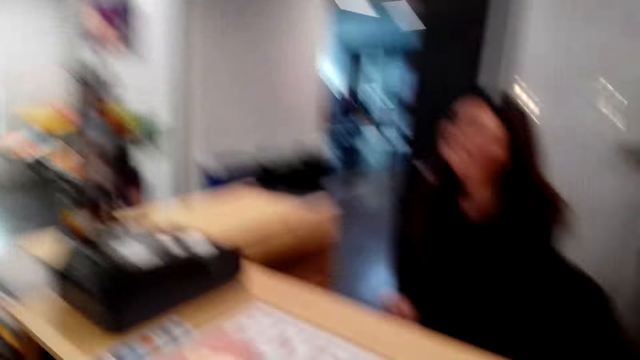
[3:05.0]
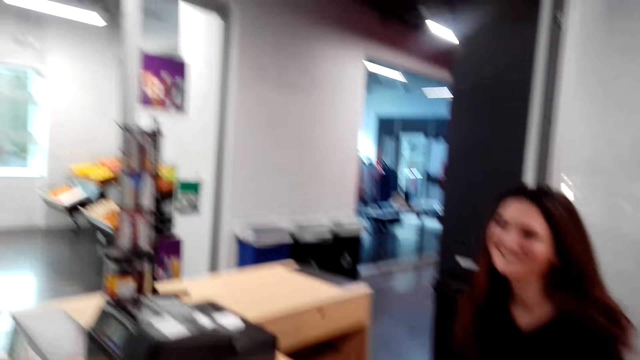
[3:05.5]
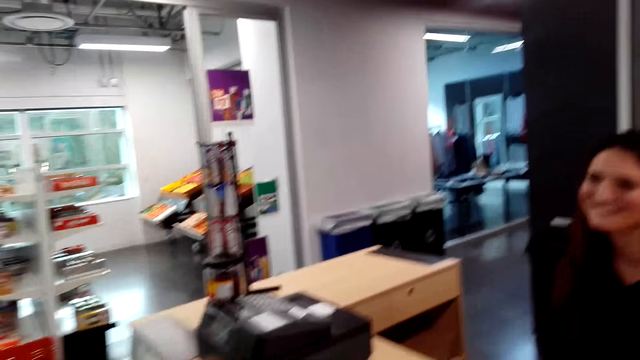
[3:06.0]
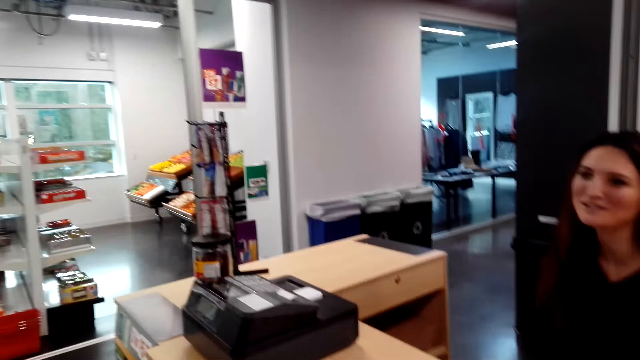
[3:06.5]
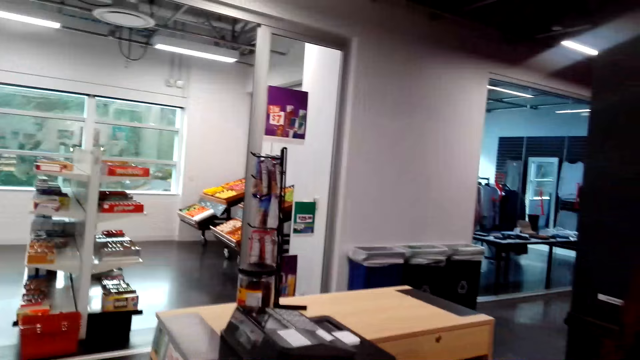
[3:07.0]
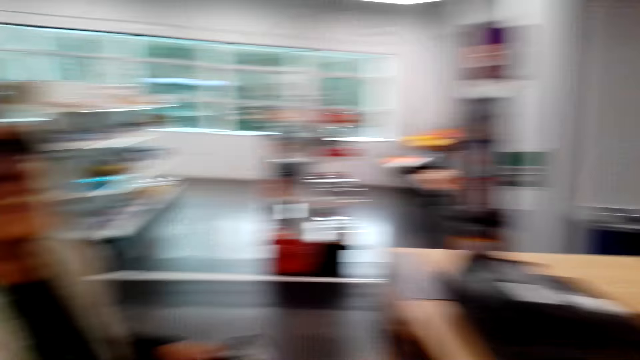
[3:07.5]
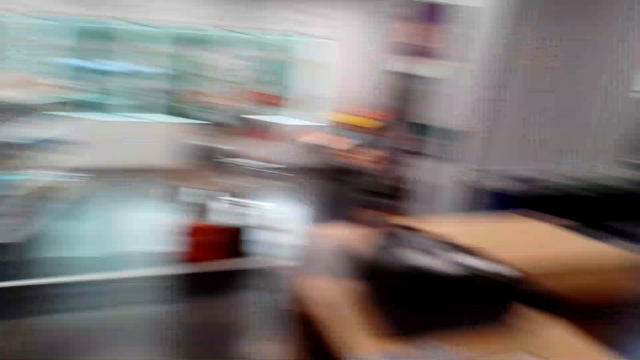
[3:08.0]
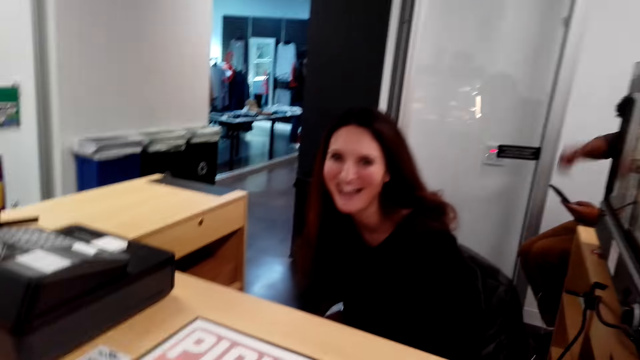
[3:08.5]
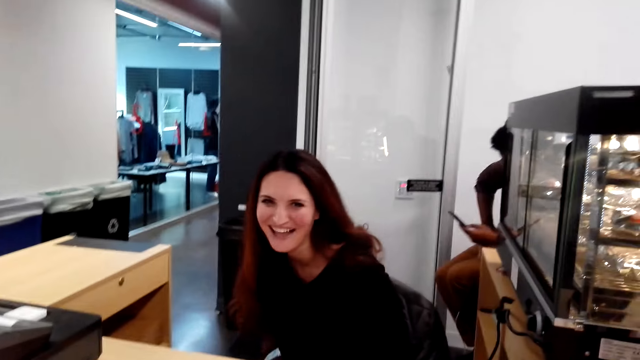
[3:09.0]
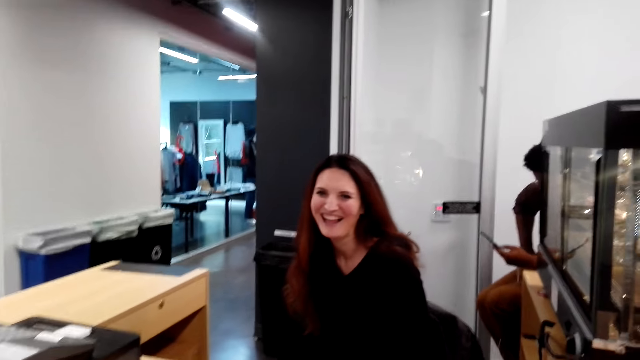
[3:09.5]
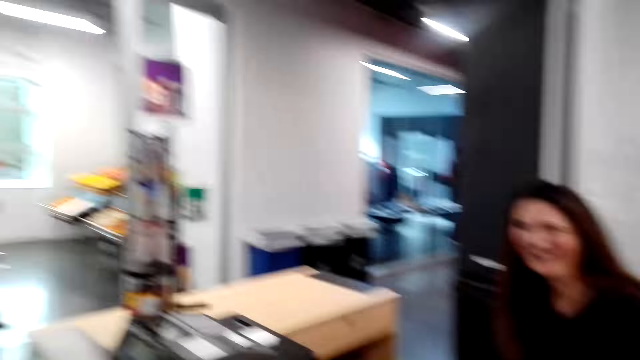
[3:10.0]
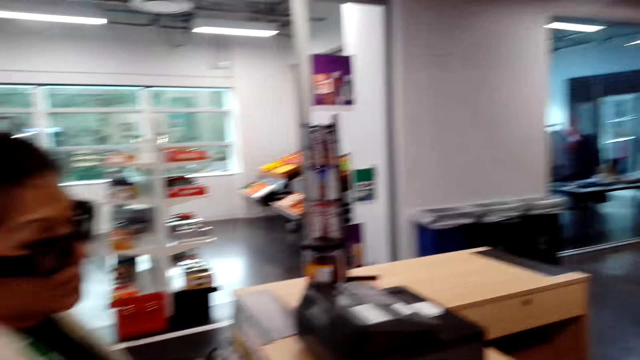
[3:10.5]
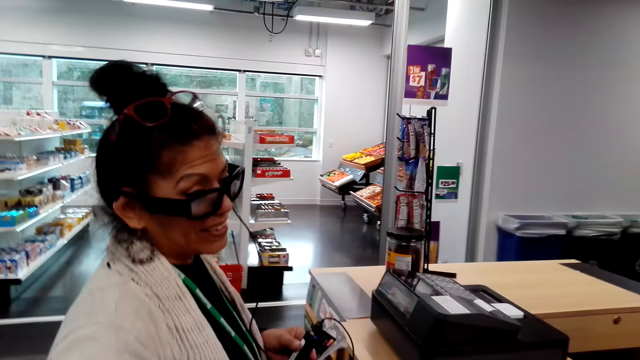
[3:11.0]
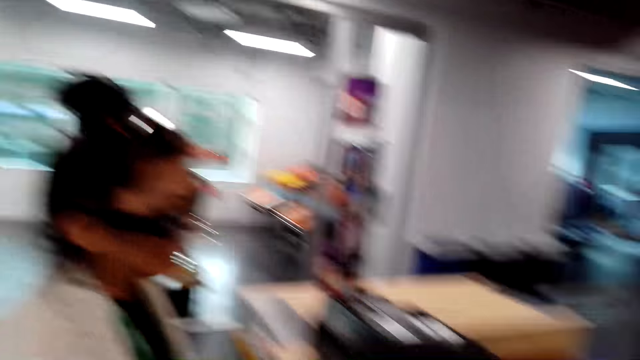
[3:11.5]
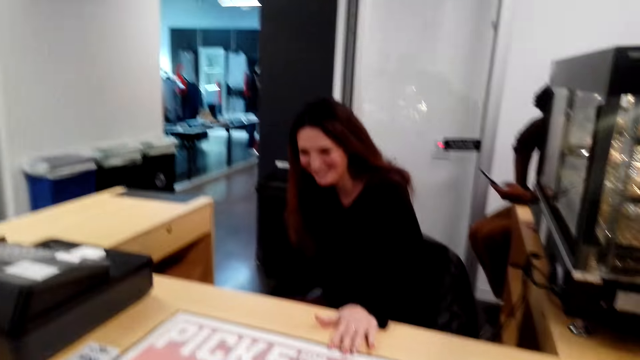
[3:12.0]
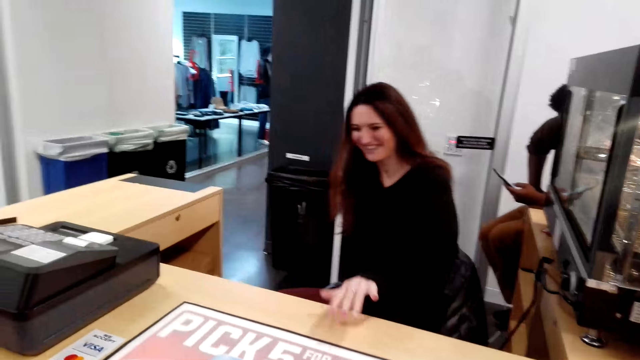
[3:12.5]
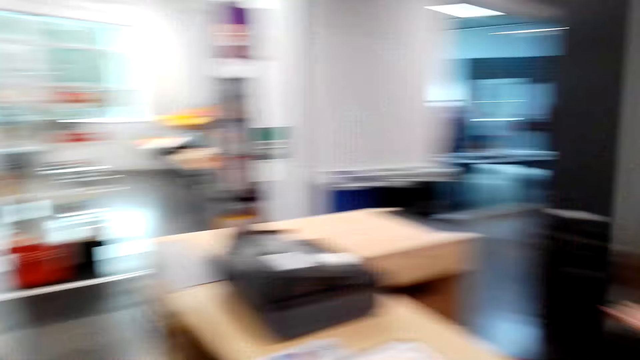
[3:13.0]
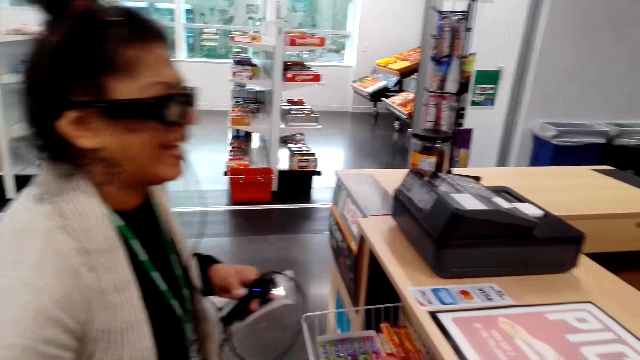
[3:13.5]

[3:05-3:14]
The camera wearer looks around the grocery store.

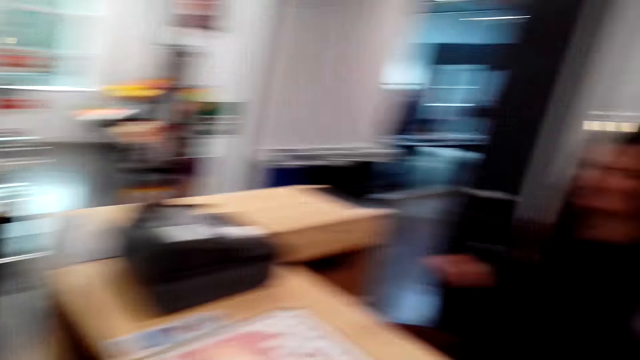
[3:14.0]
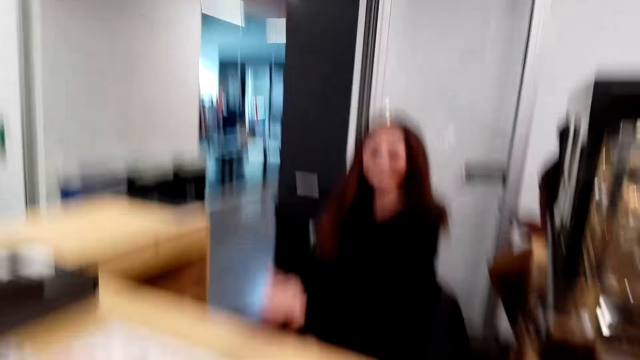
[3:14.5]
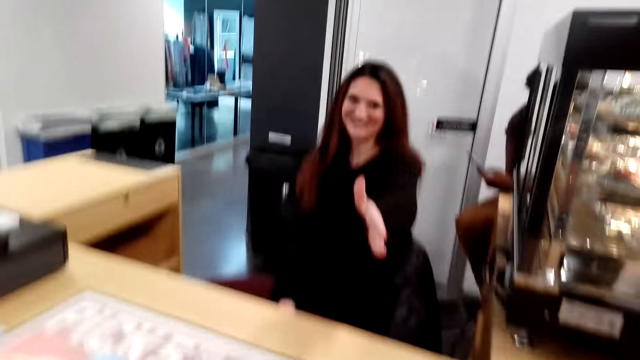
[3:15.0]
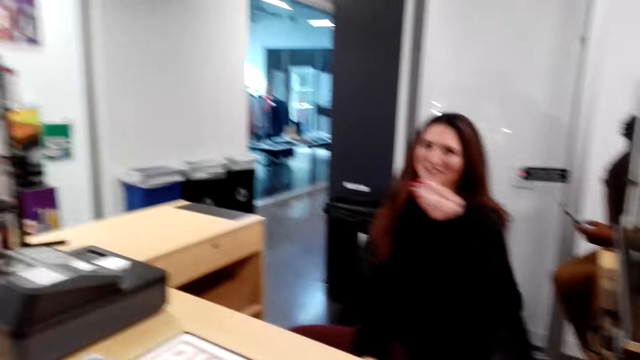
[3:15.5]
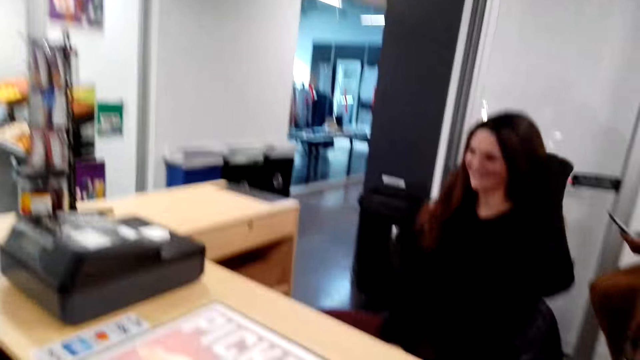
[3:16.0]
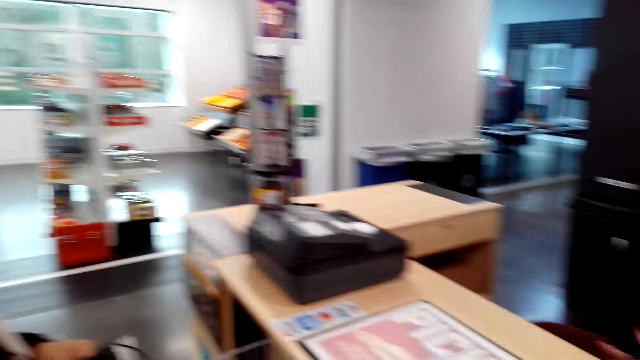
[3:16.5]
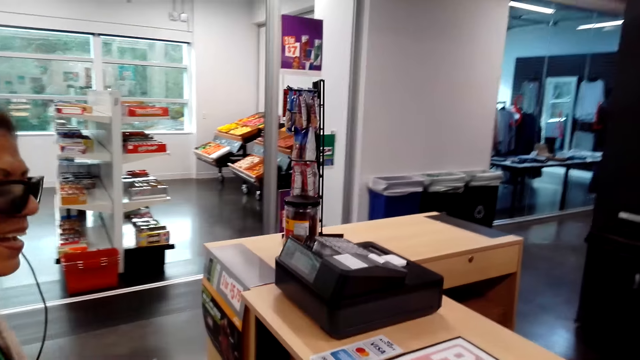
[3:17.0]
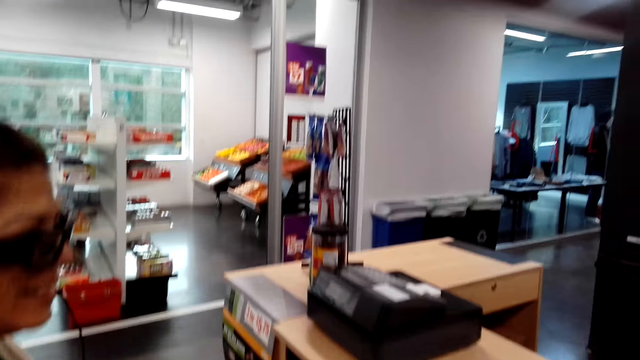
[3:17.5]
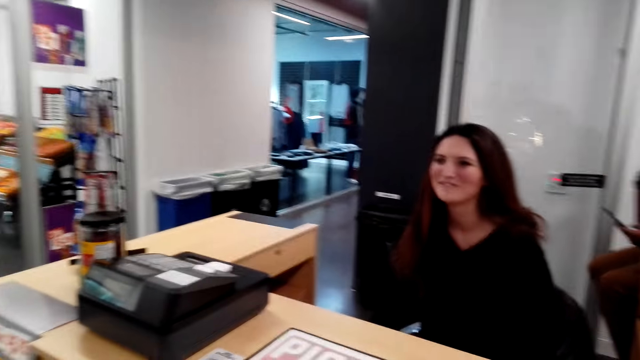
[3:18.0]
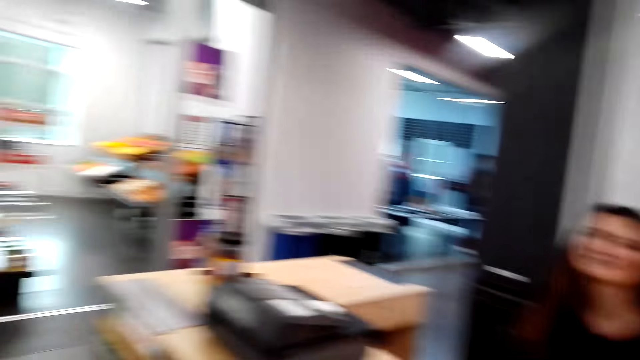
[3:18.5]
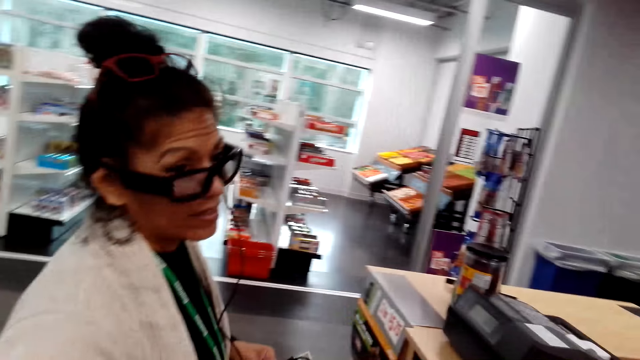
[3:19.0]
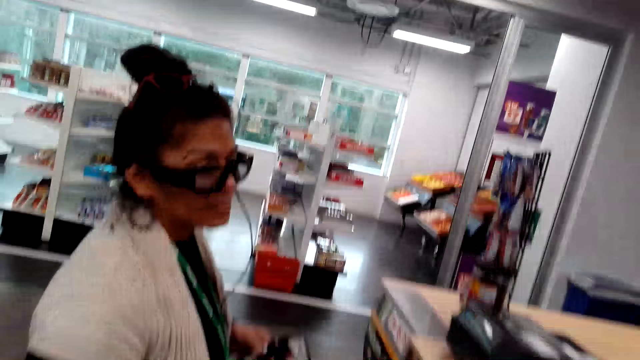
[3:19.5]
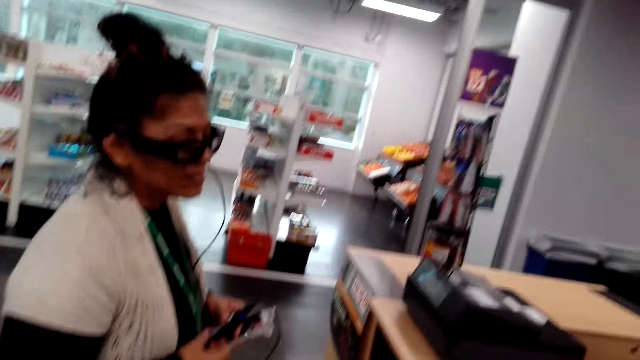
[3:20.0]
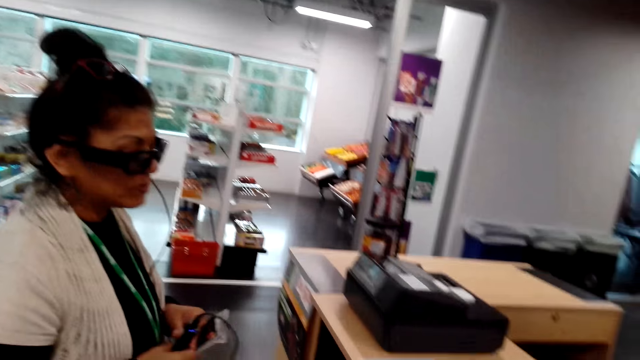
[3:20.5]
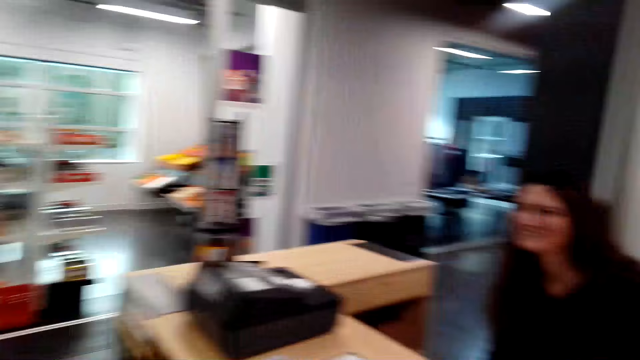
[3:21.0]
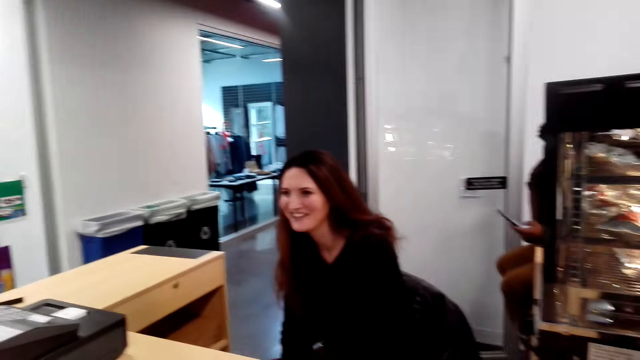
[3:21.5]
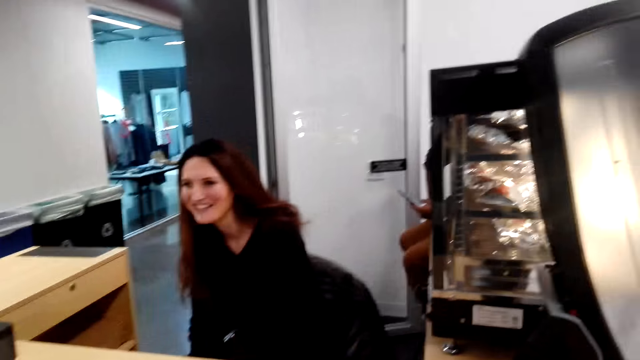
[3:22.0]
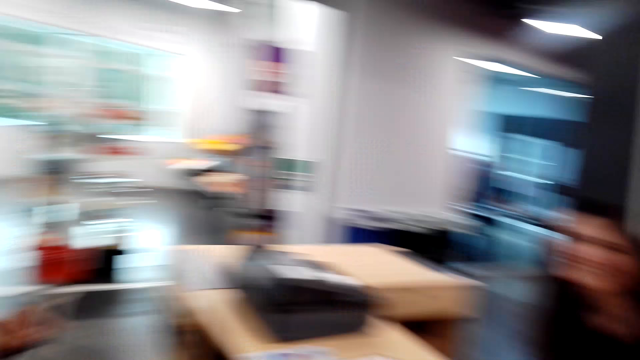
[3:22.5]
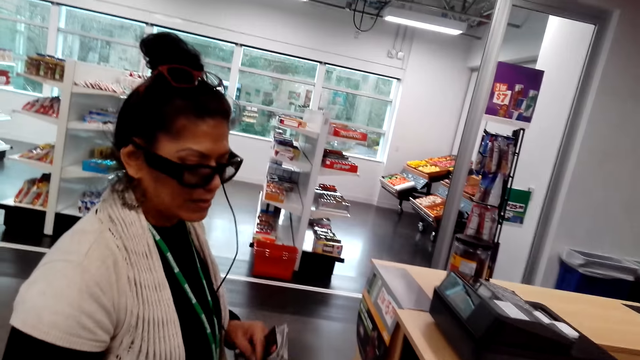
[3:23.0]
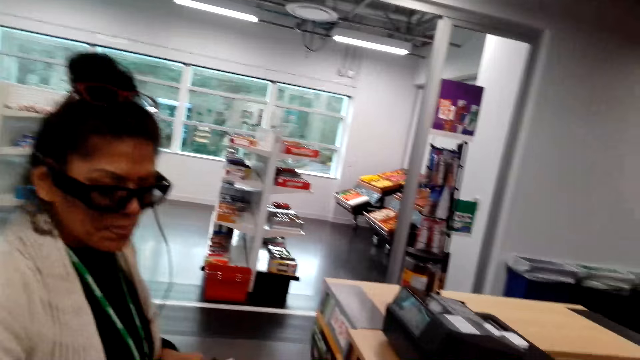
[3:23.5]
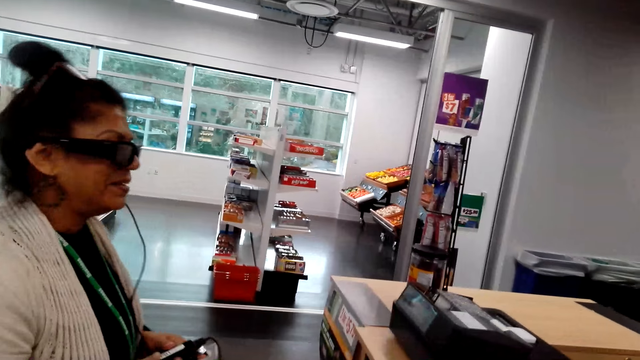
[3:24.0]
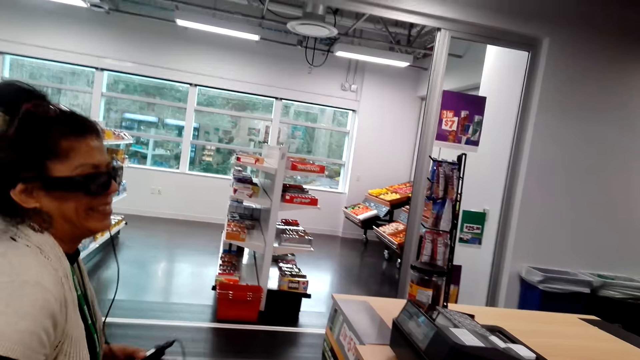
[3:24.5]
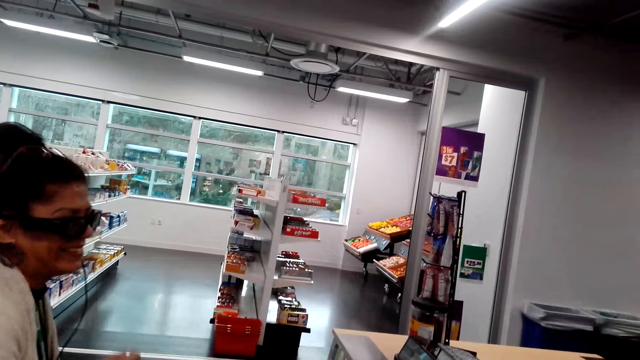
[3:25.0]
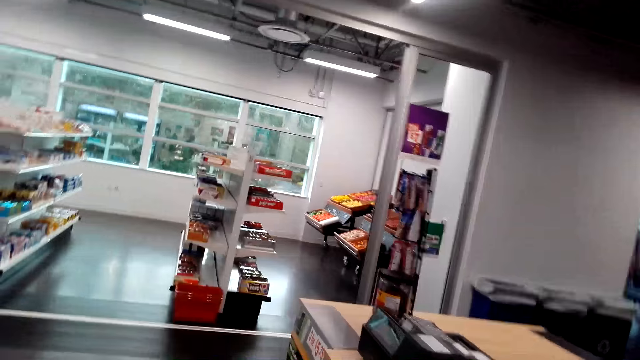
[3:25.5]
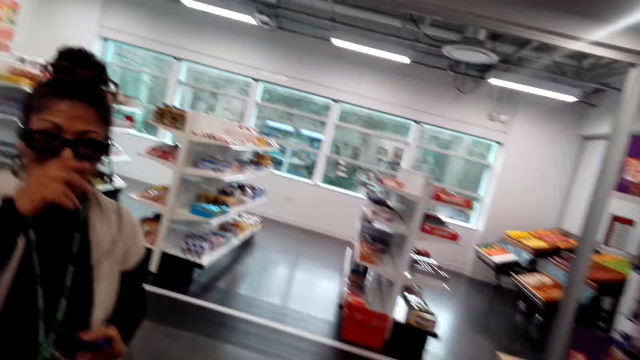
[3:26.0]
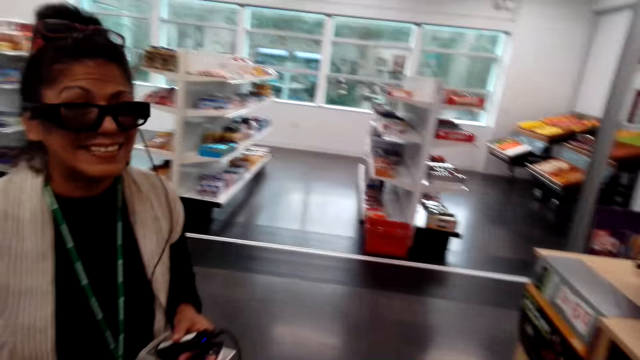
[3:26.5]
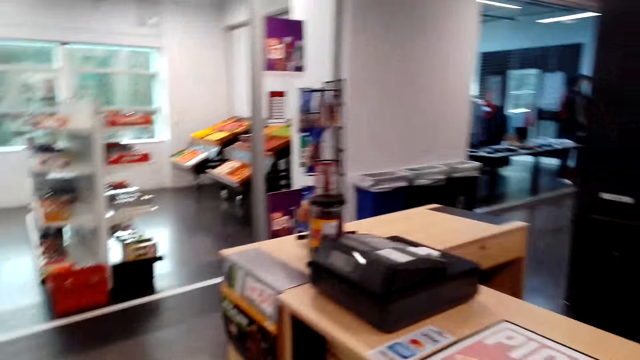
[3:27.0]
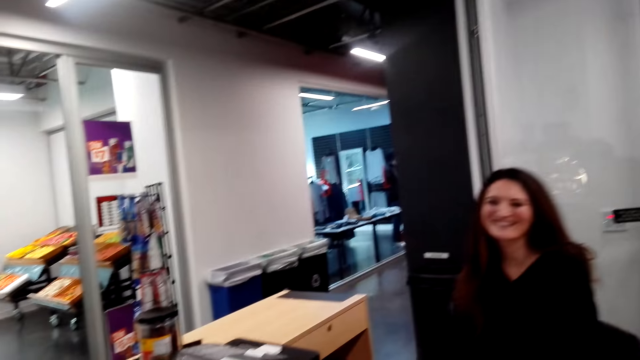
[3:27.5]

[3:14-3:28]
The other female does hand movement. The camera wearer looks around. The first female converses with the other female and the camera wearer. She touches her nose.
